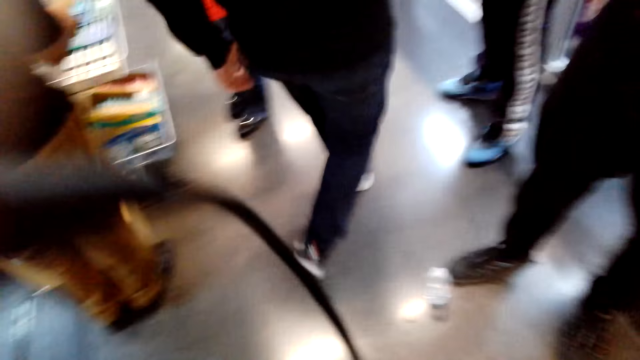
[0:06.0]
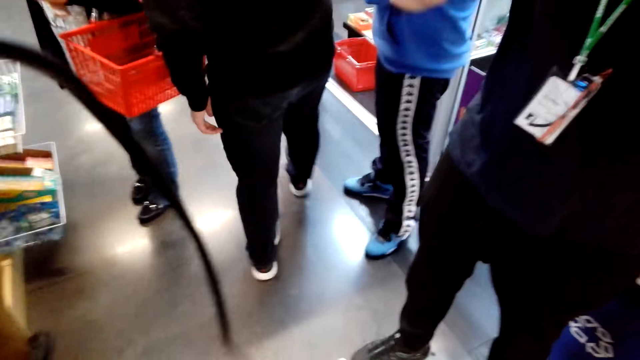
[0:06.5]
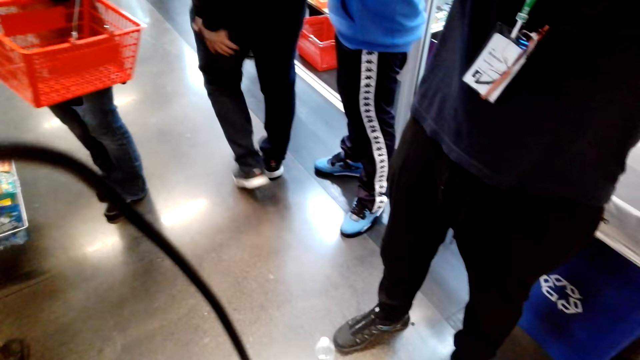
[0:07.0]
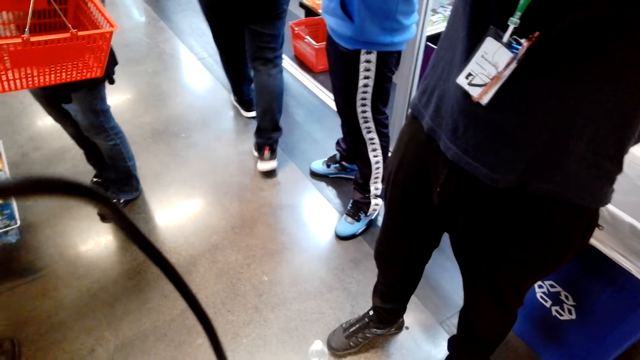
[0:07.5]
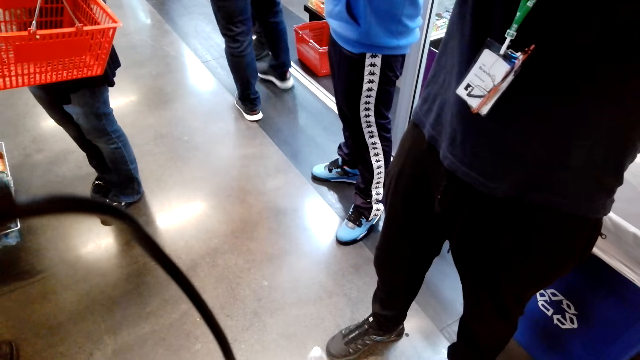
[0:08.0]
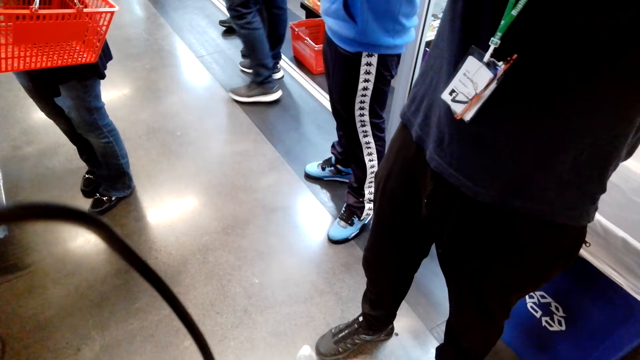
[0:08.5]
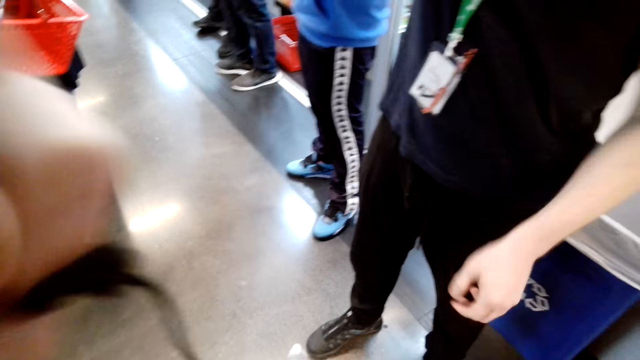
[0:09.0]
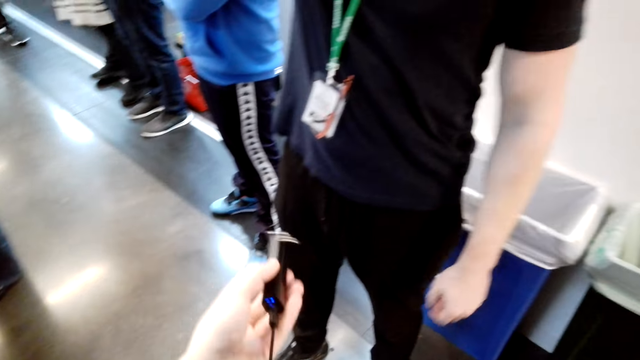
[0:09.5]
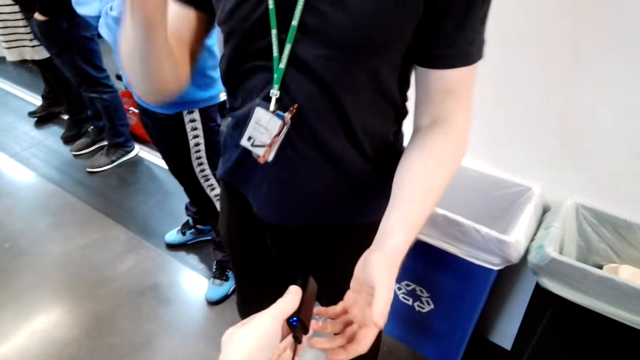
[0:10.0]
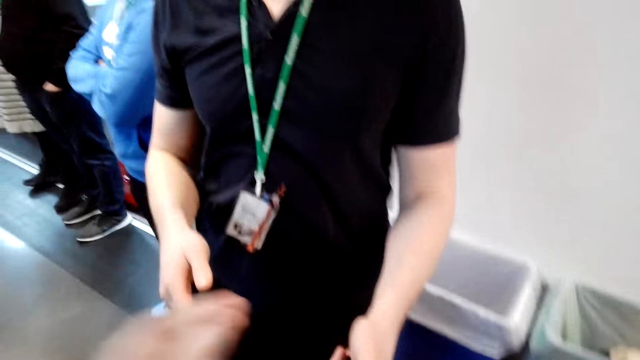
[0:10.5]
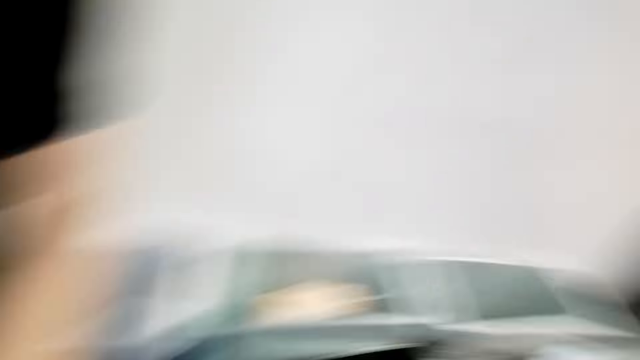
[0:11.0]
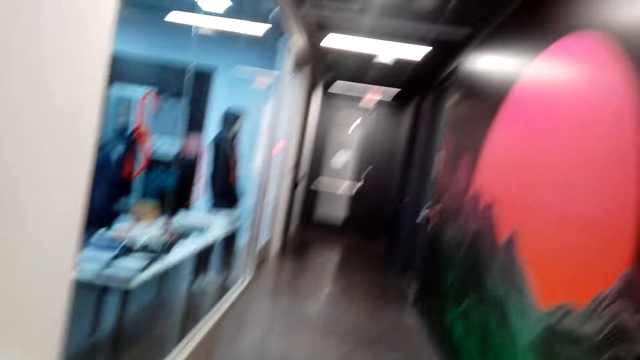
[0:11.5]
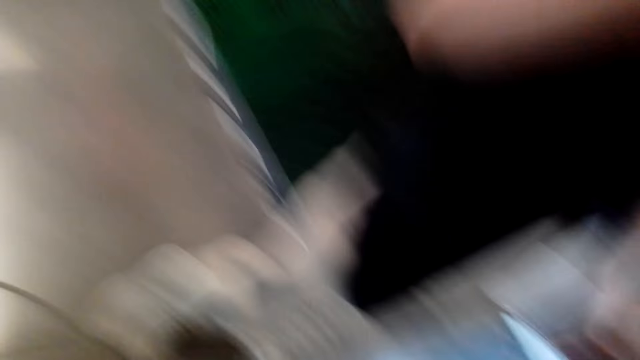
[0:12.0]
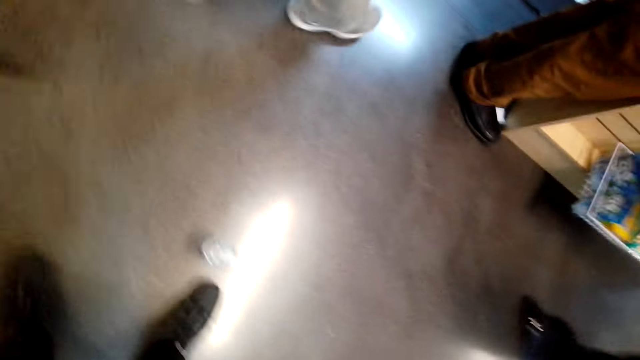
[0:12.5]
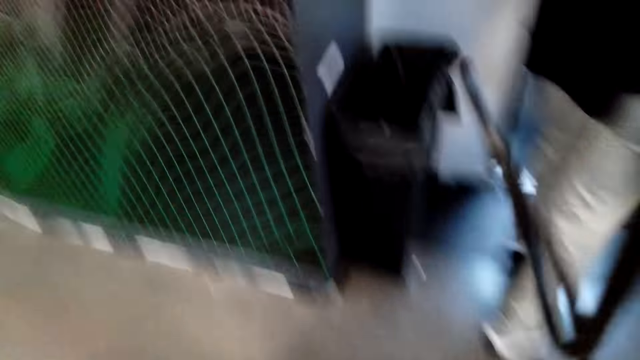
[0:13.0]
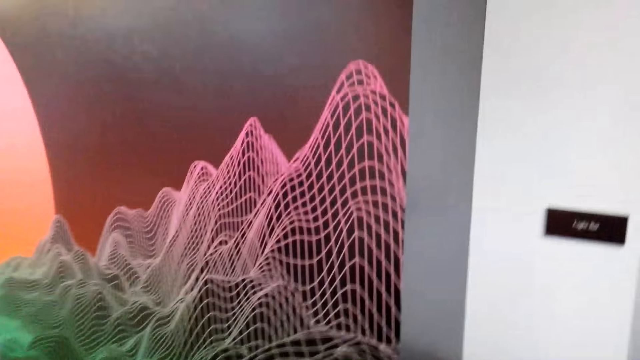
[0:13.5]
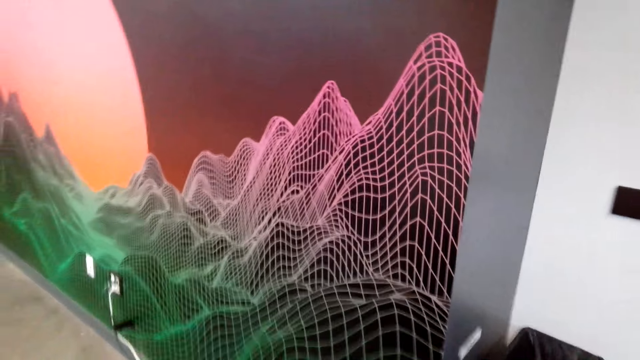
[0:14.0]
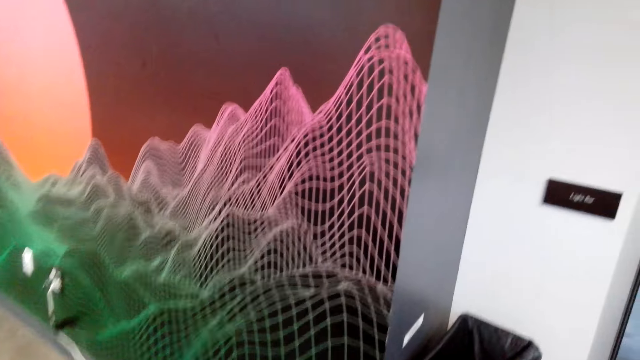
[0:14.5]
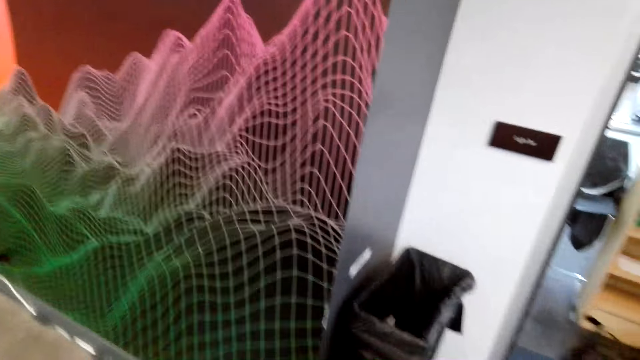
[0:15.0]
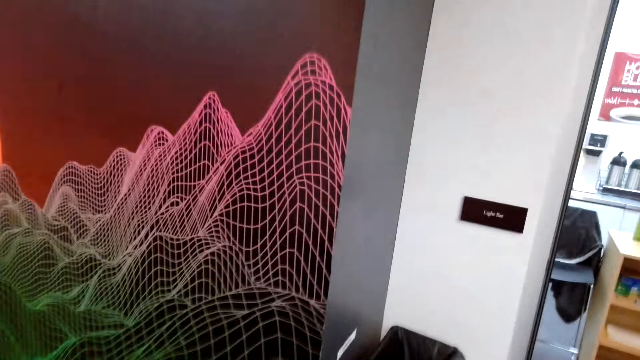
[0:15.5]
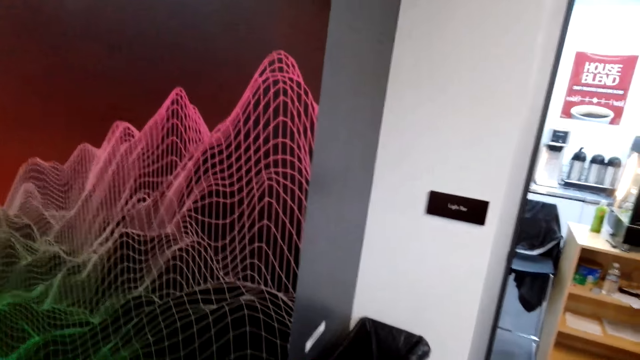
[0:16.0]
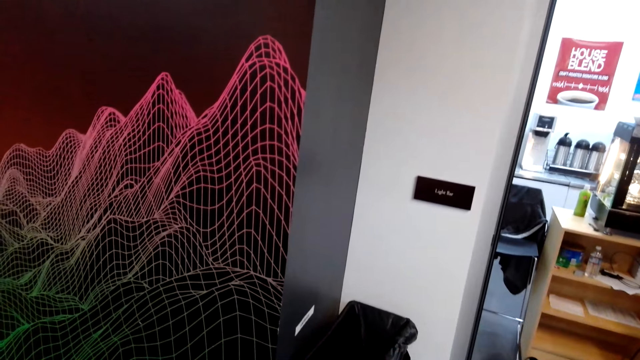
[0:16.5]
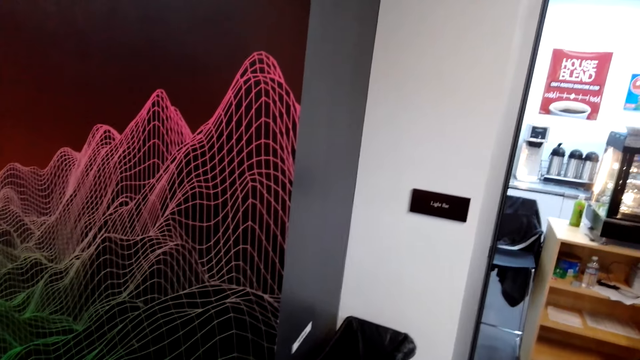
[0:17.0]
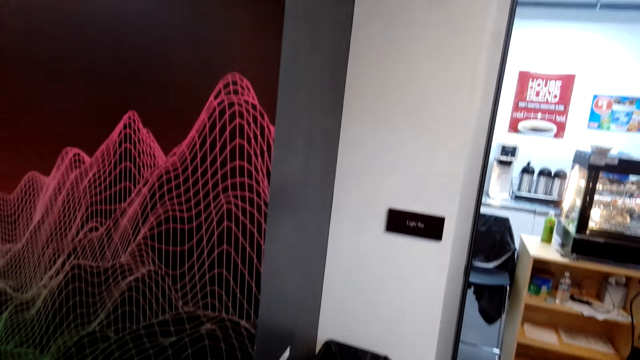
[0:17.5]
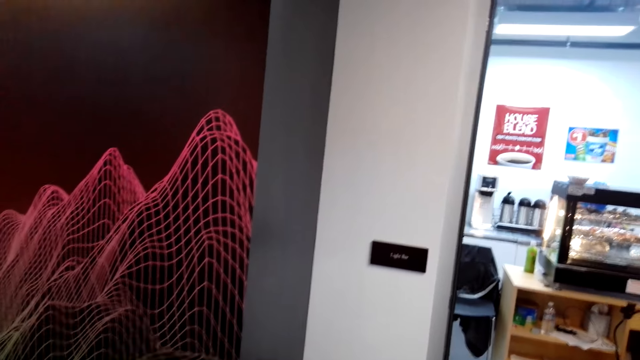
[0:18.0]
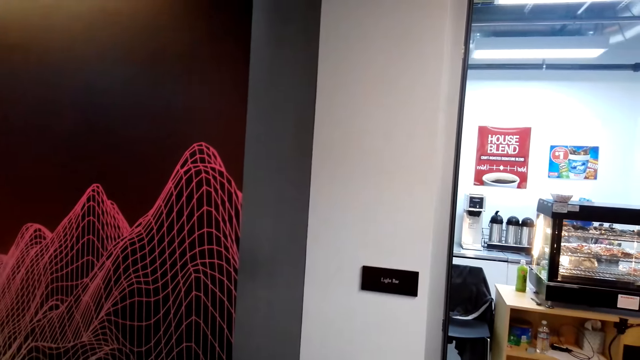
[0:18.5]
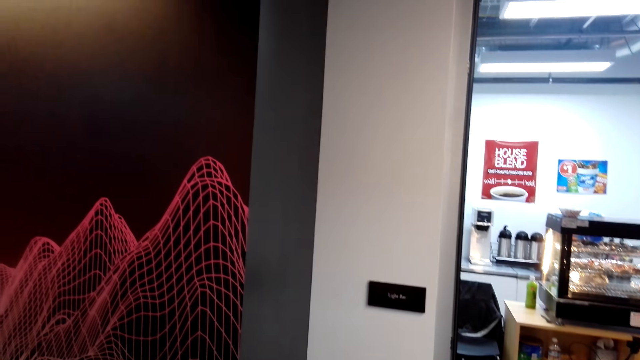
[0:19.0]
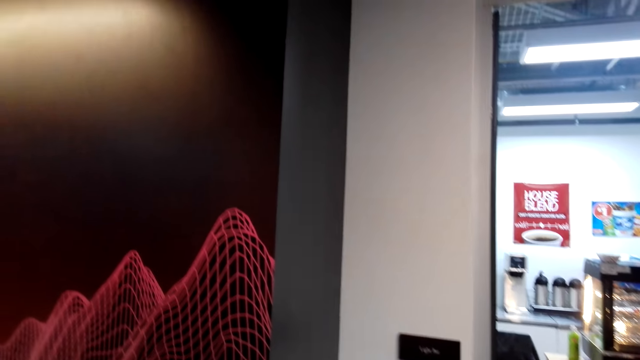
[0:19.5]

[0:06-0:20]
A person carries a basket. Another person moves the hand down. The camera wearer gives a cable to a third person. The third person takes the cable from the camera wearer. The camera wearer looks around. The second person walks to the door. The camera wearer holds the wire. They move the wire.

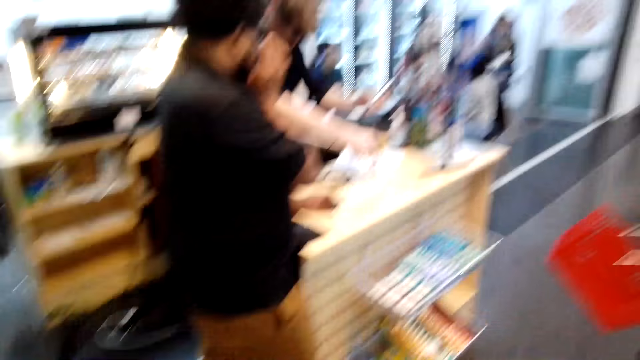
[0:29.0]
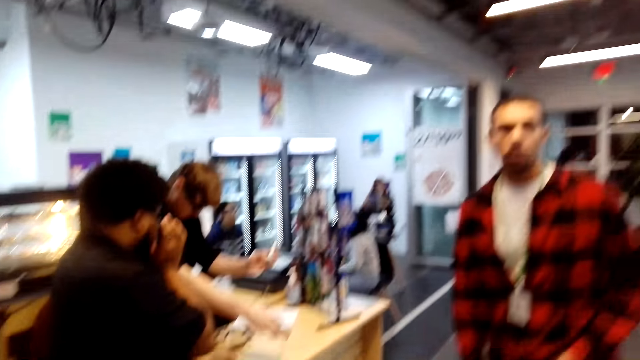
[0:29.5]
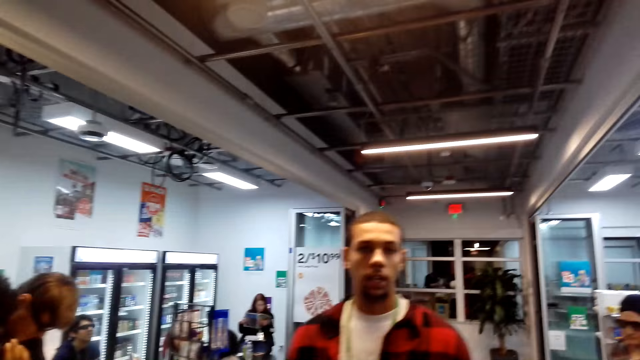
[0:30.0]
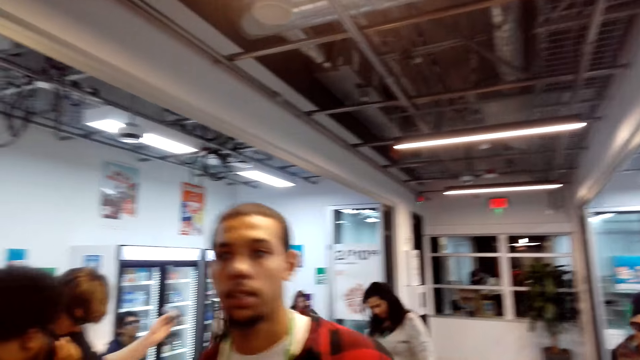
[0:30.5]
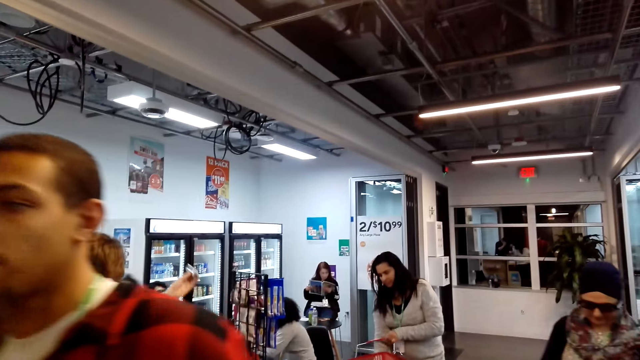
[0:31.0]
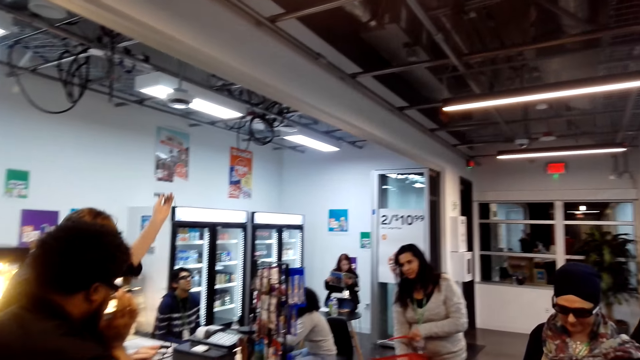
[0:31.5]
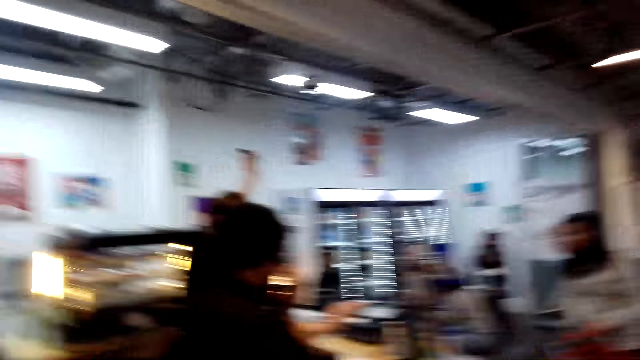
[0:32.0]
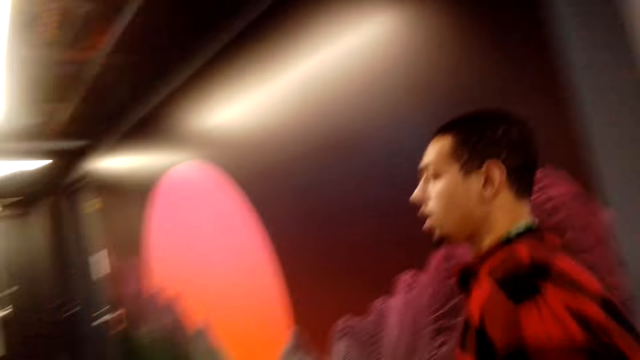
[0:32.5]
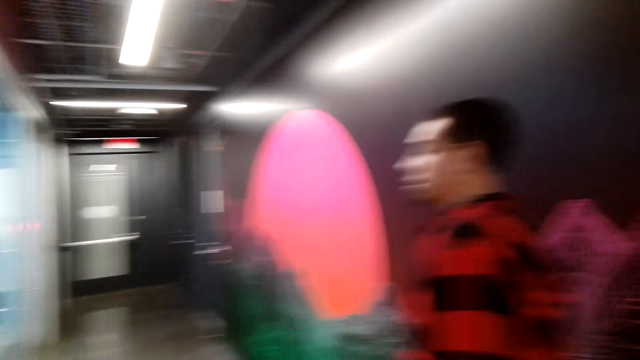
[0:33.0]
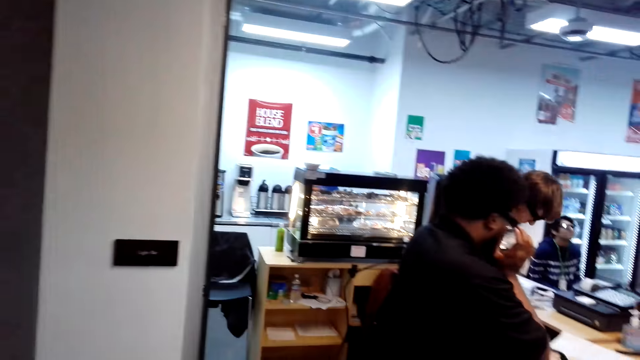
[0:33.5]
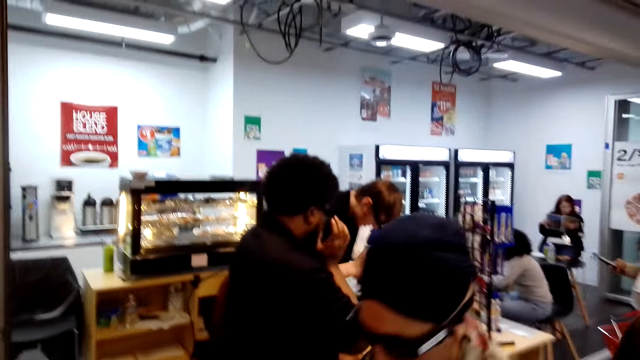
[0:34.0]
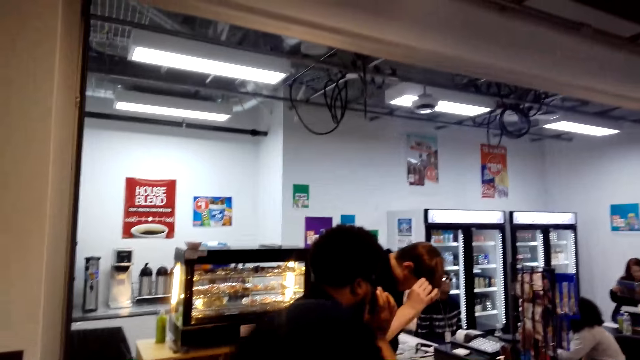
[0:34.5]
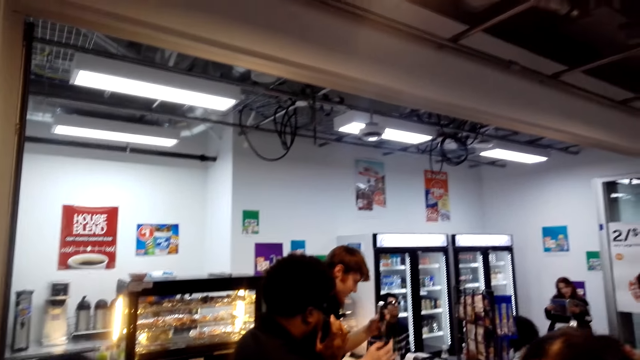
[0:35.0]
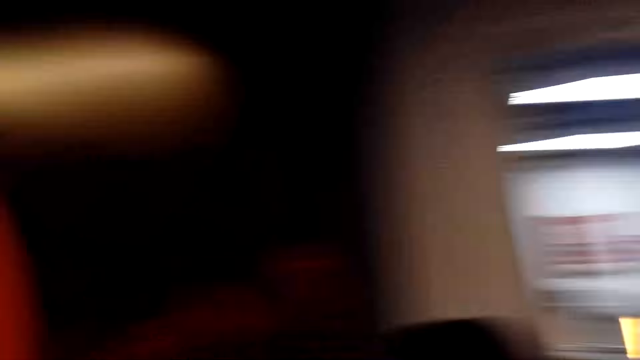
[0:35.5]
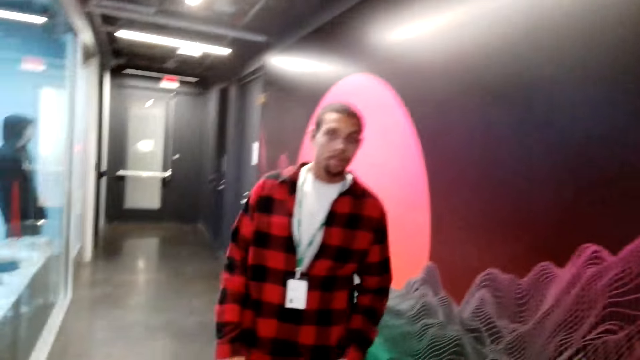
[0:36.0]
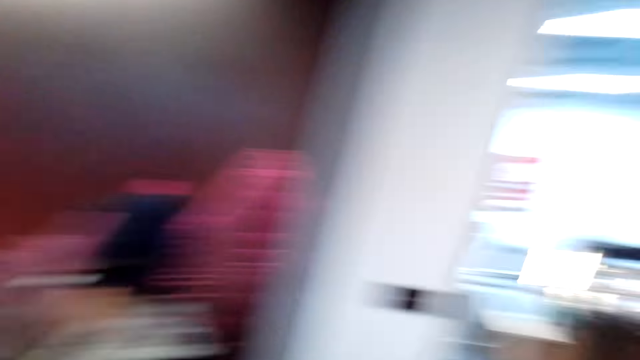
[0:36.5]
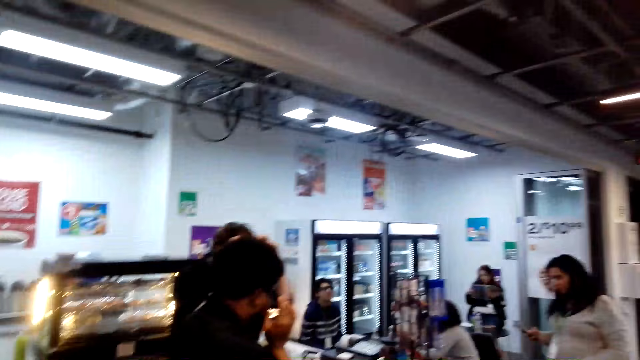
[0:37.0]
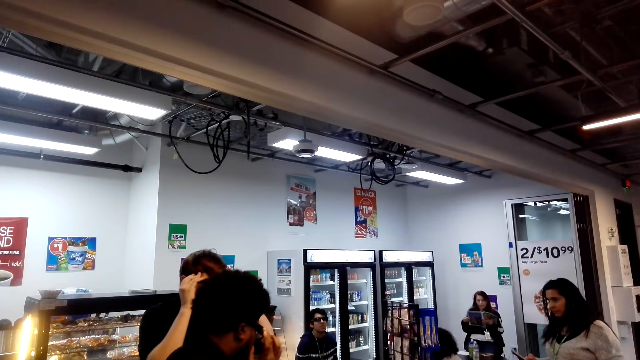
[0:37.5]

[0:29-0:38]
A person moves the hand up. Another person walks with a basket. A third person converses with the camera wearer. A fourth person moves the hand in the basket. A fifth person walks on the floor. The third person walks around the supermarket. Another person removes the goggles from the face. The second person walks back towards the cashier and carries the basket.
